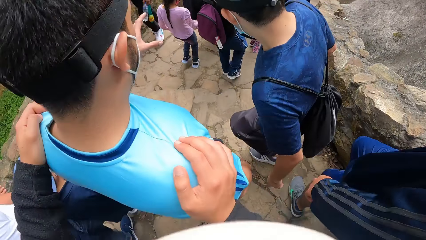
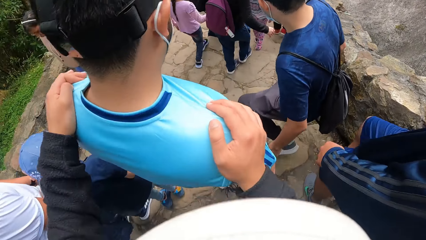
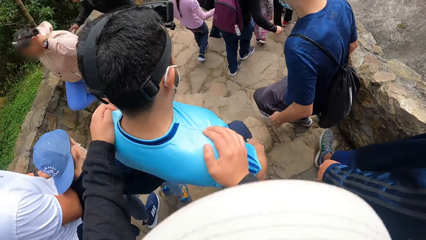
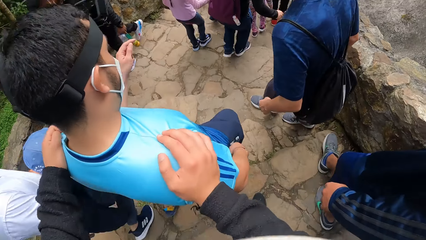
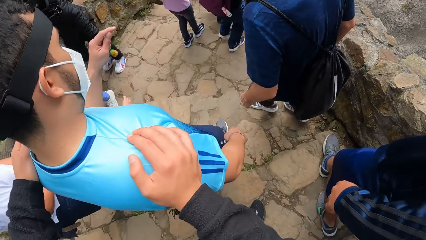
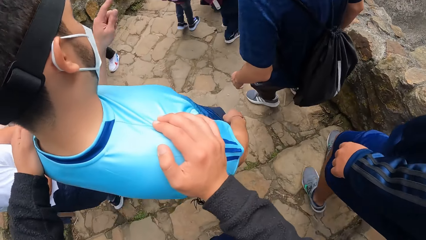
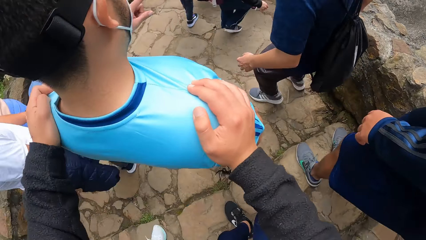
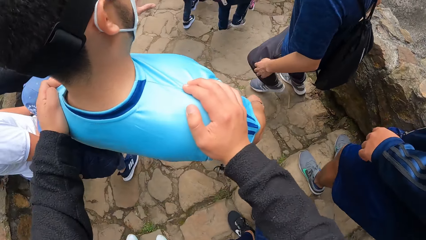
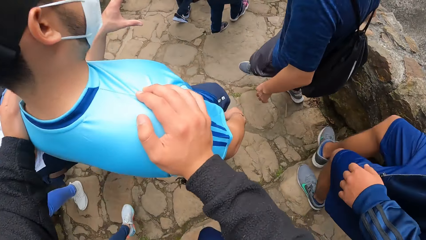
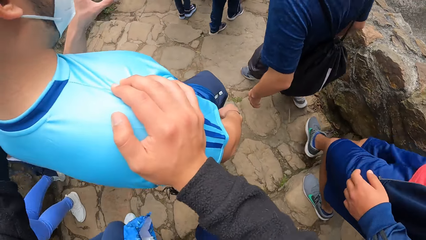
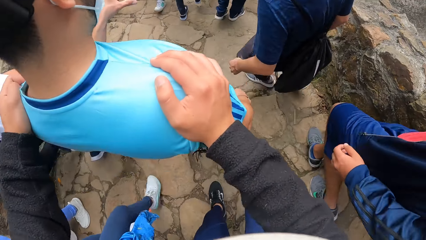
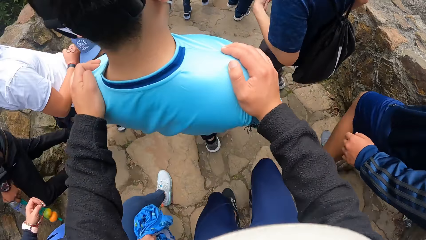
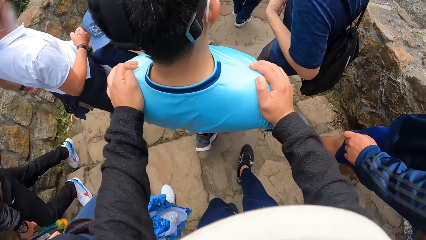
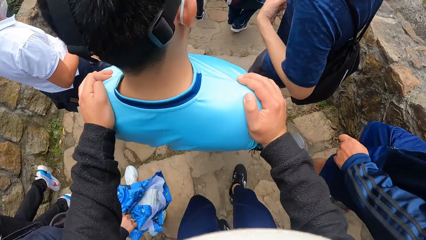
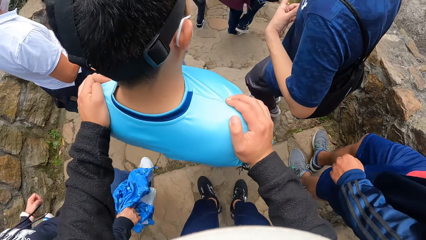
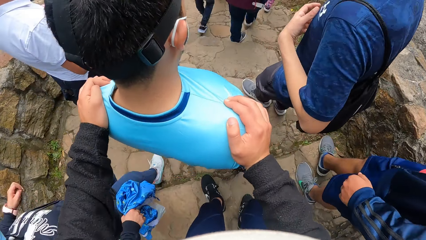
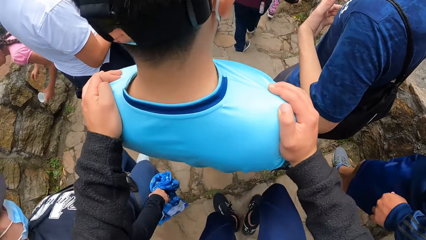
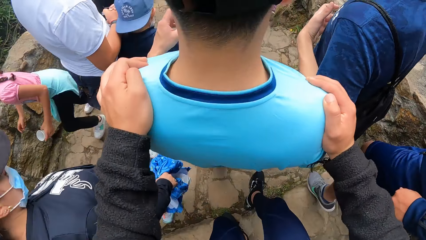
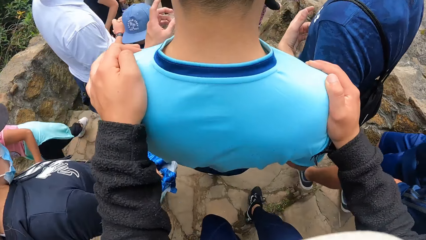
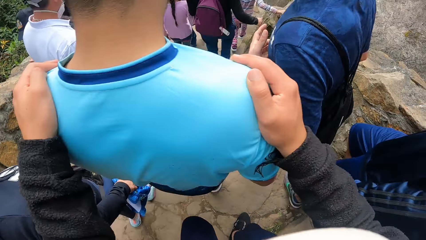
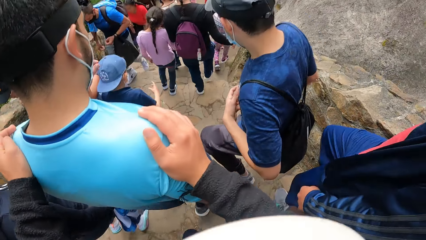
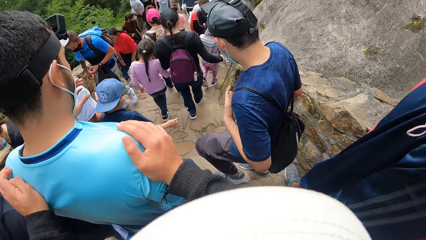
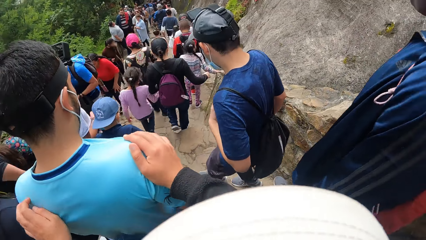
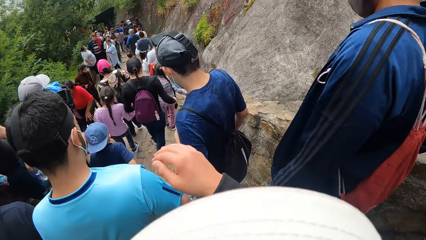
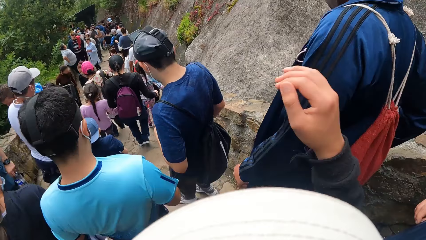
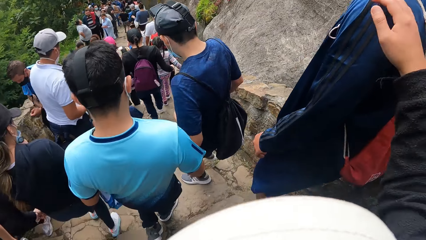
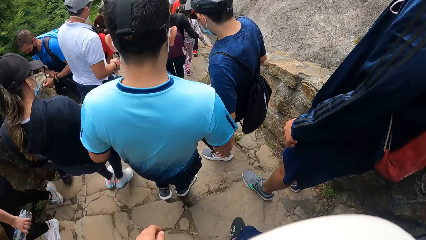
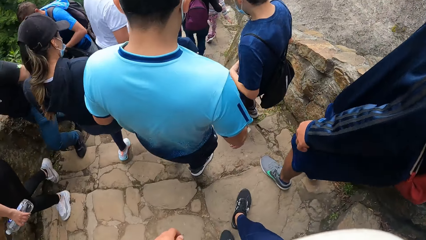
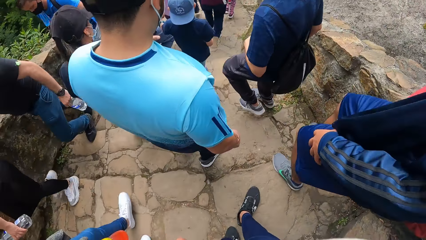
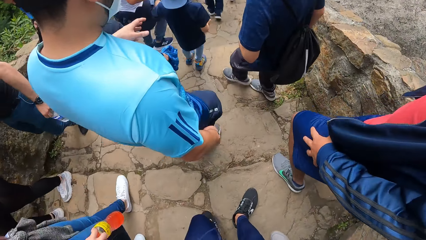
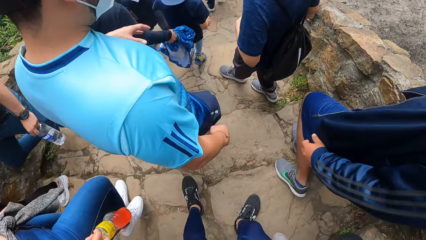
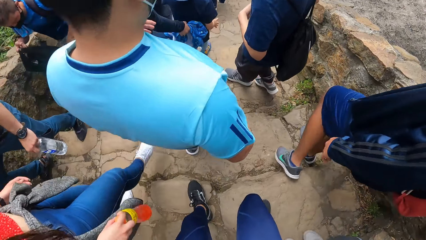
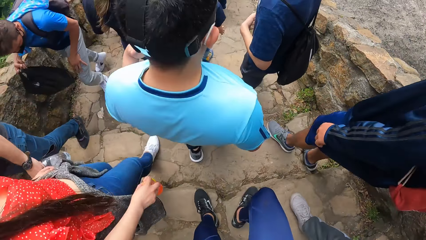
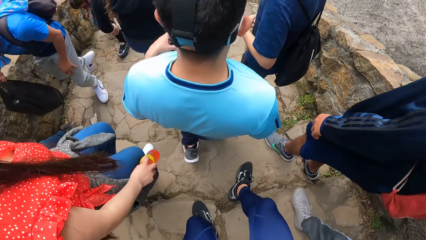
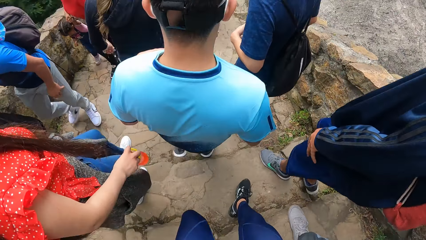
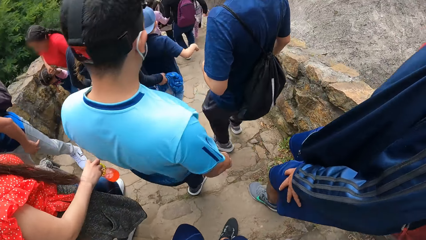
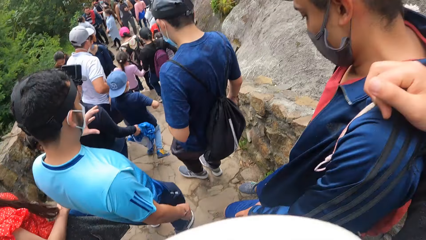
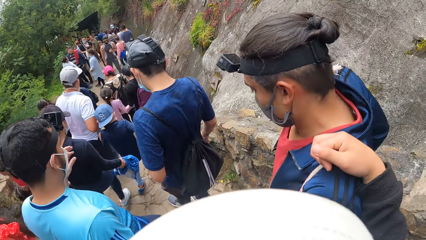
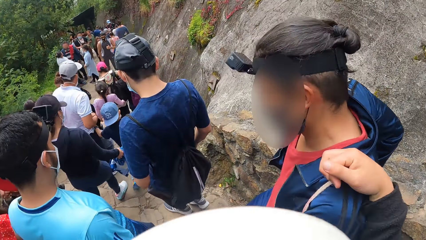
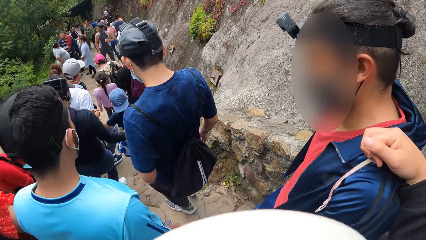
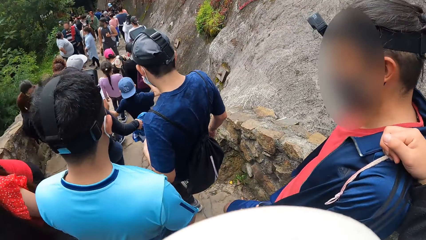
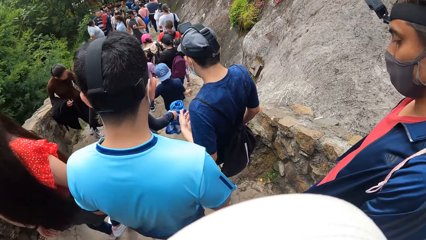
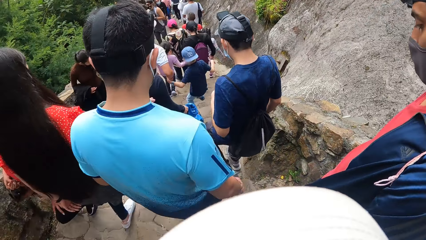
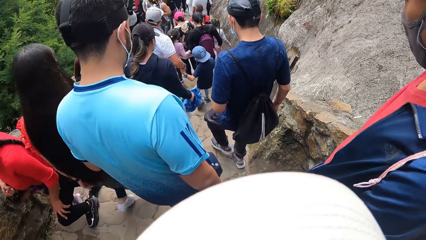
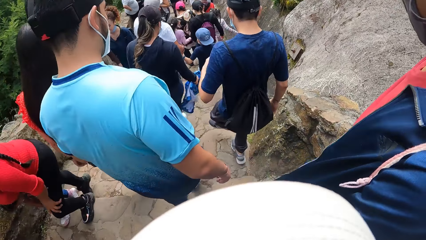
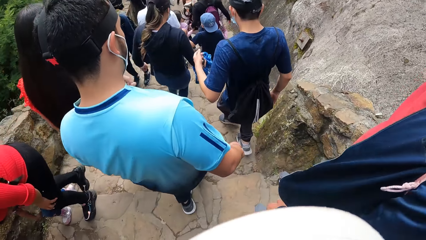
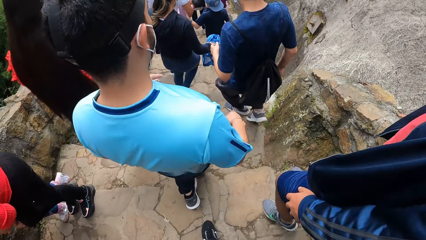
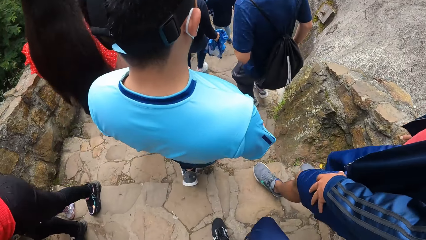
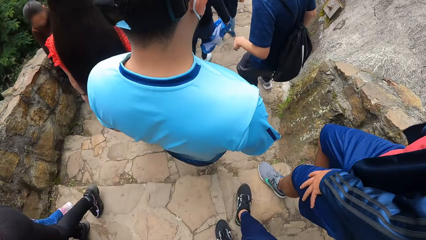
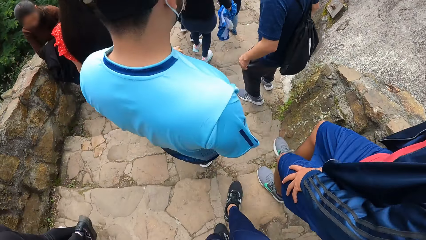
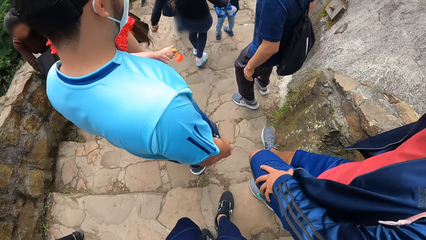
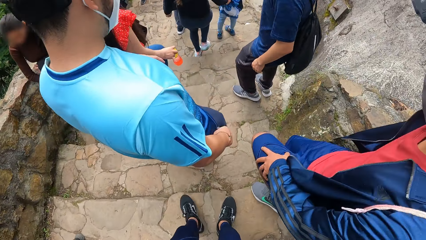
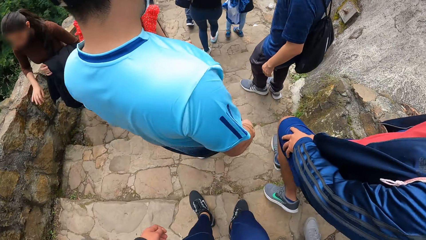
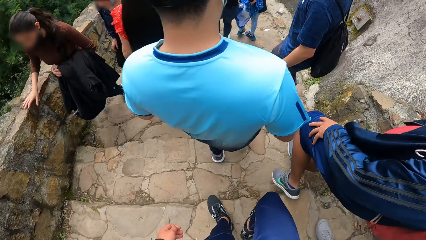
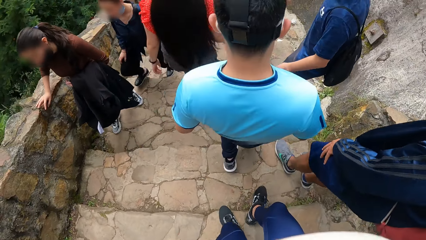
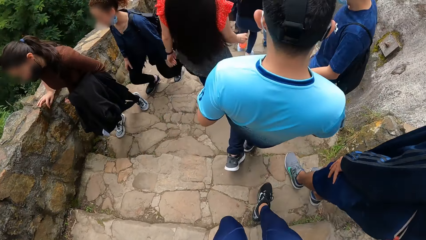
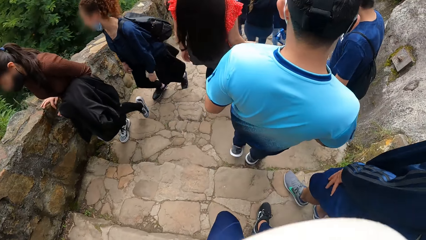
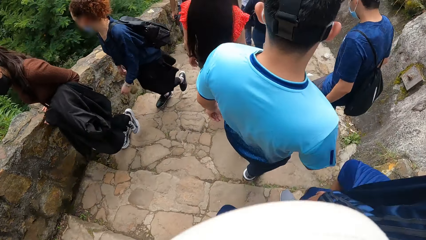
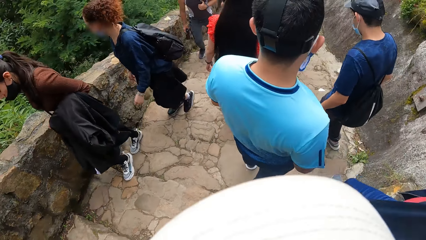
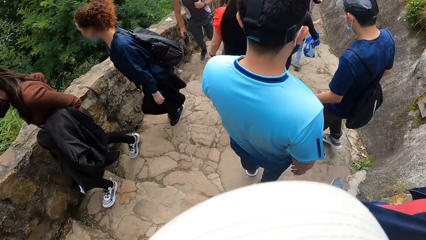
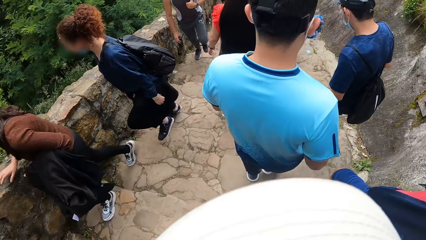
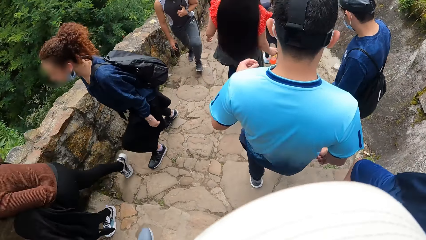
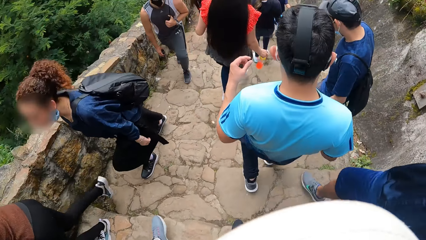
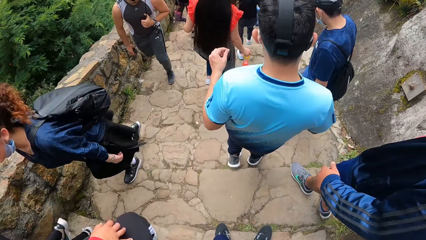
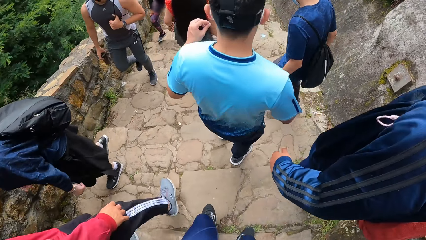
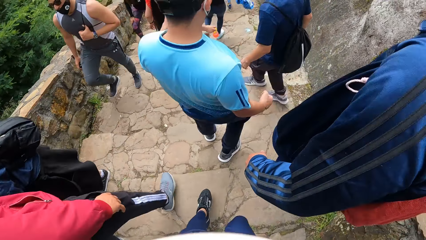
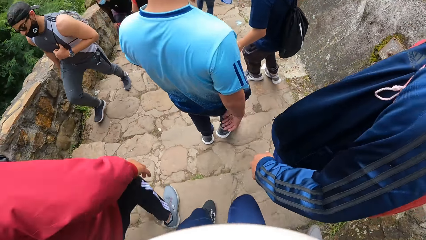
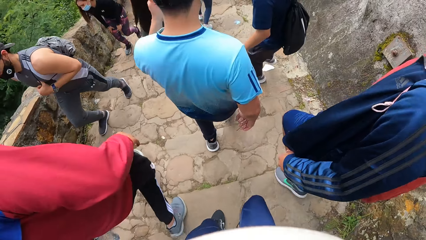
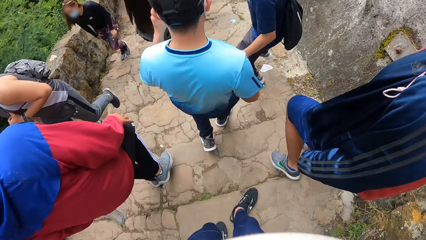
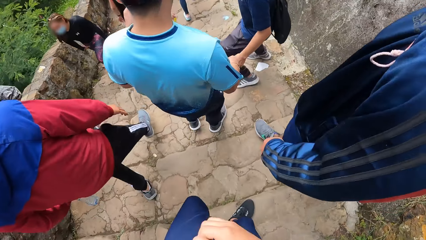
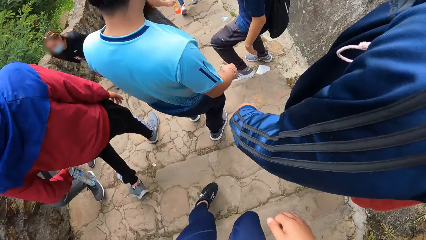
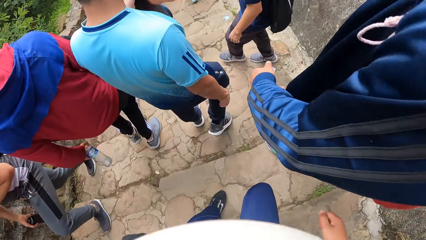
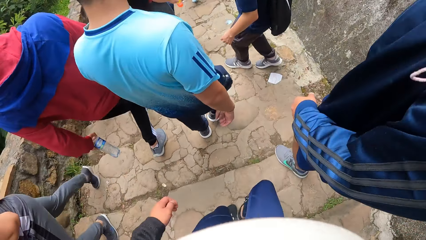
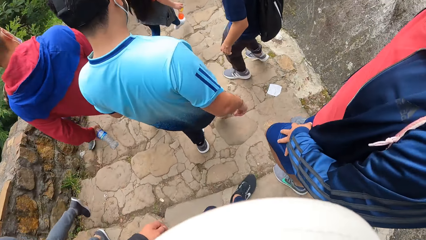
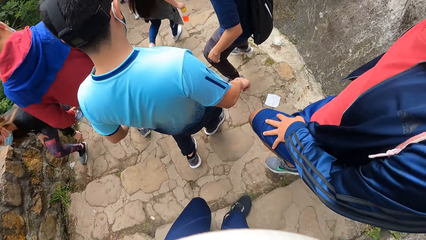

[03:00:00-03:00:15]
The camera wearer puts down her left hand from a man. They remove her right hand from the man. They put her right hand on another man. They walk down the stairs, look at a man, and walk down the stairs.
